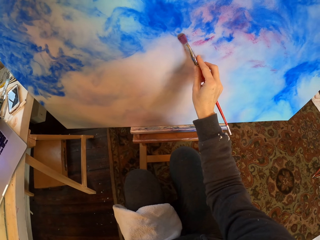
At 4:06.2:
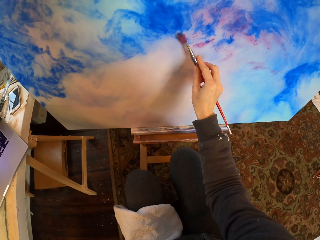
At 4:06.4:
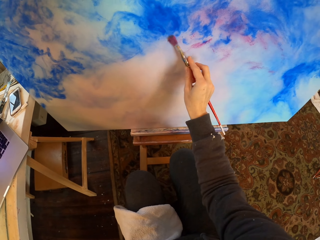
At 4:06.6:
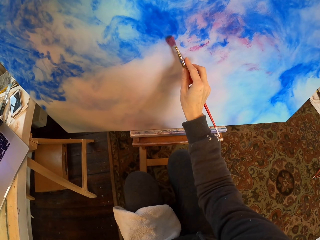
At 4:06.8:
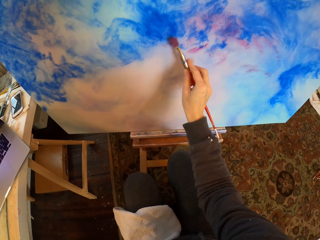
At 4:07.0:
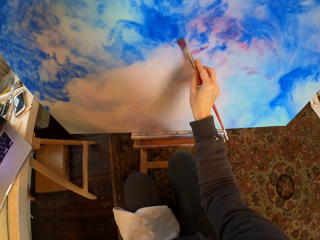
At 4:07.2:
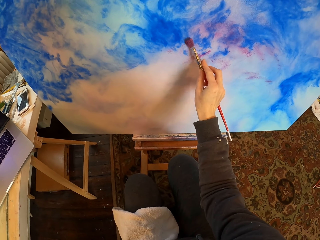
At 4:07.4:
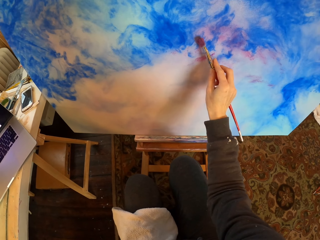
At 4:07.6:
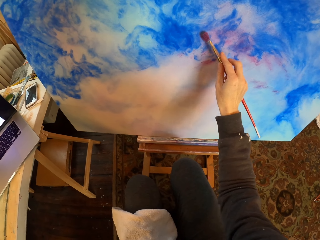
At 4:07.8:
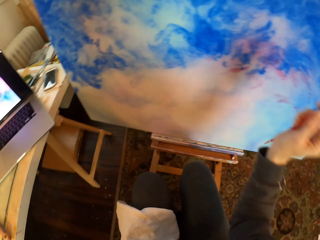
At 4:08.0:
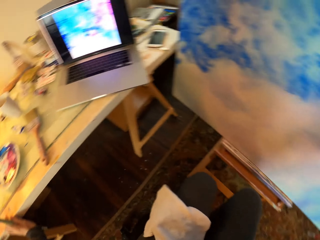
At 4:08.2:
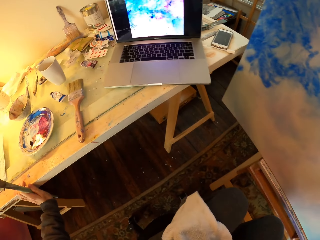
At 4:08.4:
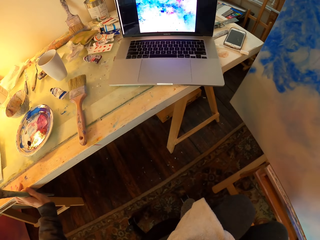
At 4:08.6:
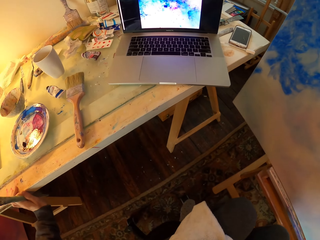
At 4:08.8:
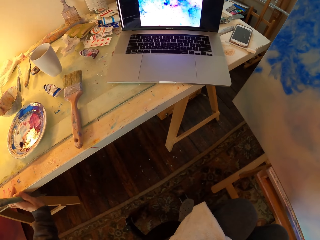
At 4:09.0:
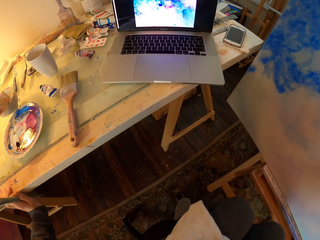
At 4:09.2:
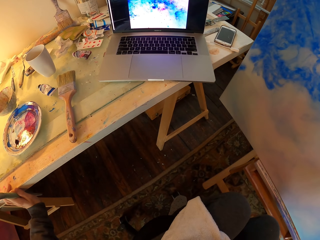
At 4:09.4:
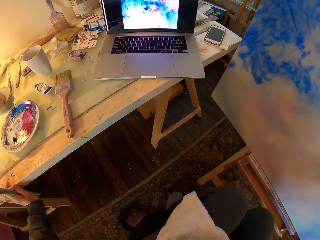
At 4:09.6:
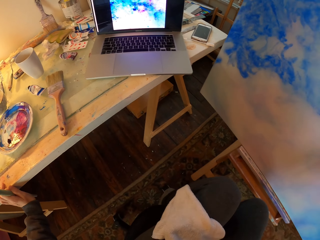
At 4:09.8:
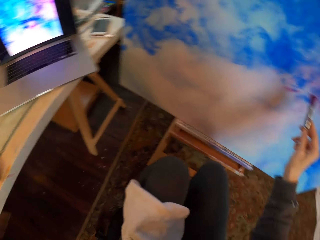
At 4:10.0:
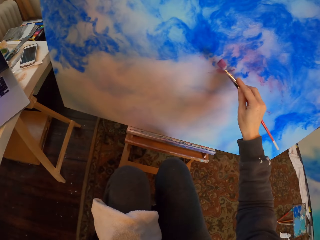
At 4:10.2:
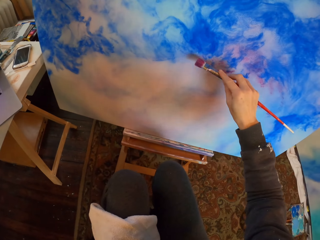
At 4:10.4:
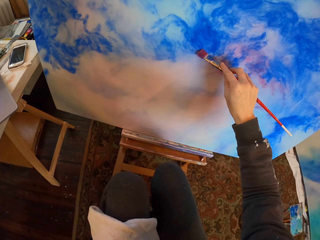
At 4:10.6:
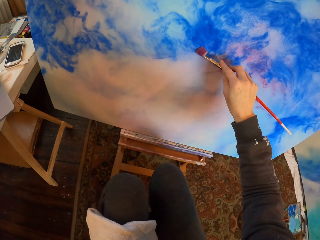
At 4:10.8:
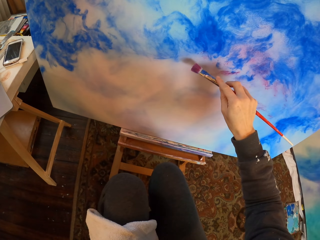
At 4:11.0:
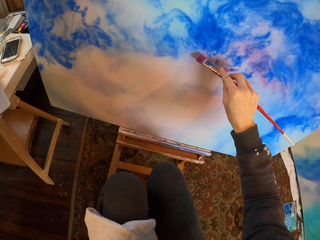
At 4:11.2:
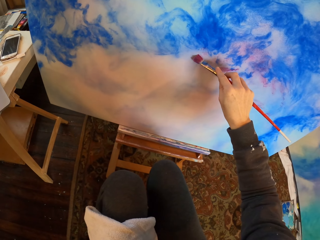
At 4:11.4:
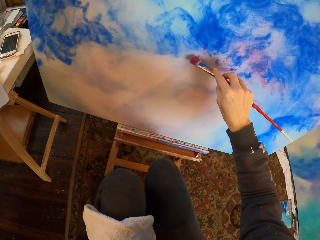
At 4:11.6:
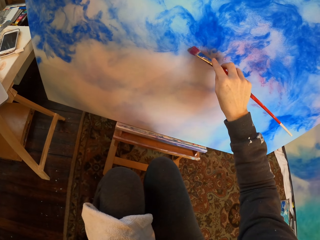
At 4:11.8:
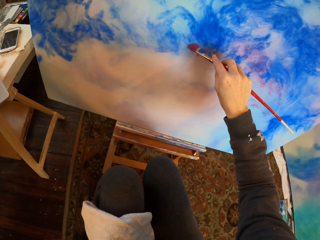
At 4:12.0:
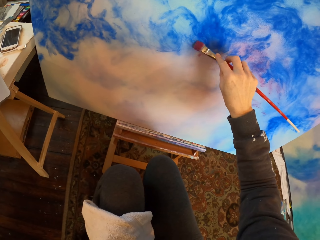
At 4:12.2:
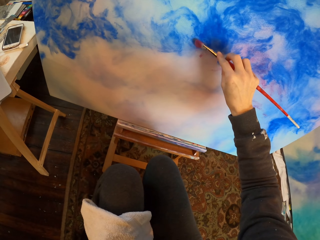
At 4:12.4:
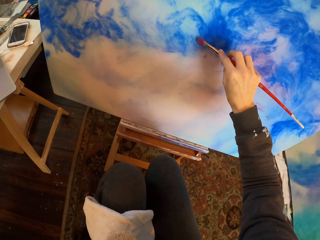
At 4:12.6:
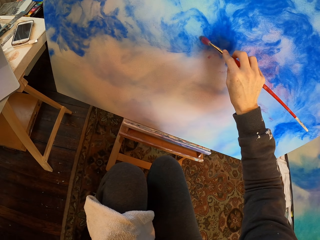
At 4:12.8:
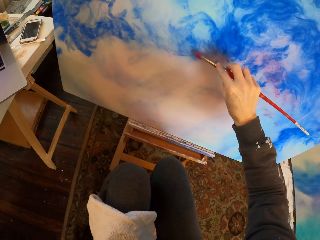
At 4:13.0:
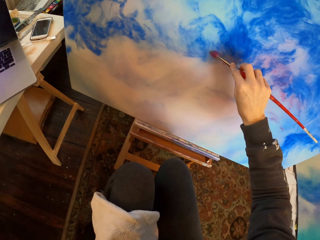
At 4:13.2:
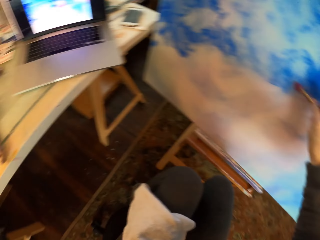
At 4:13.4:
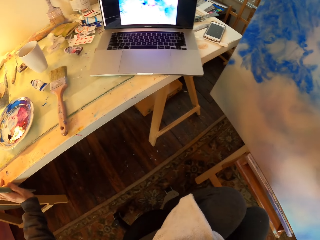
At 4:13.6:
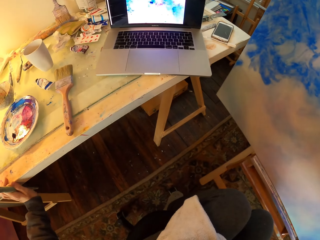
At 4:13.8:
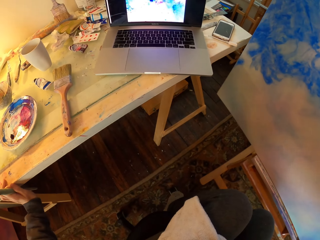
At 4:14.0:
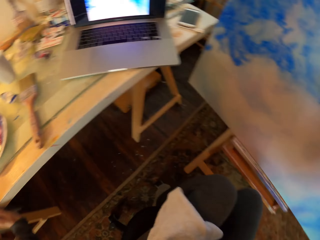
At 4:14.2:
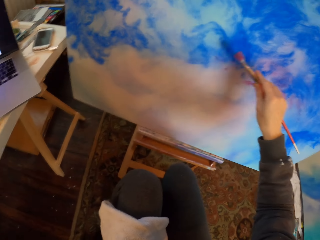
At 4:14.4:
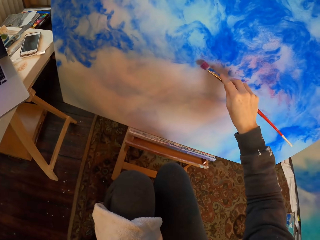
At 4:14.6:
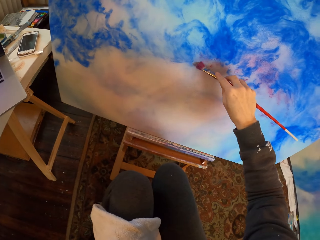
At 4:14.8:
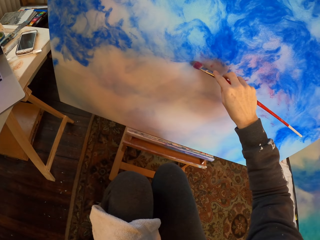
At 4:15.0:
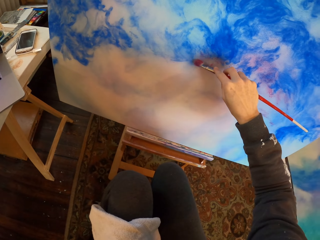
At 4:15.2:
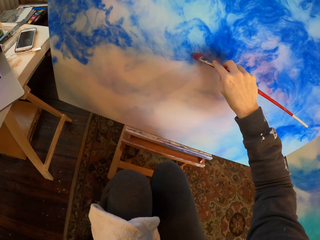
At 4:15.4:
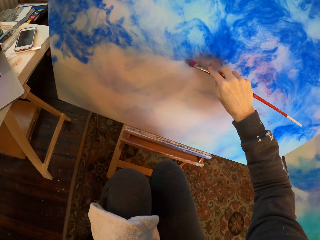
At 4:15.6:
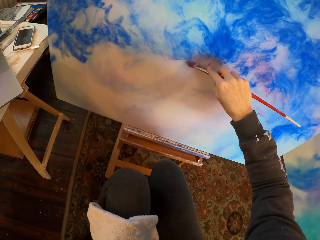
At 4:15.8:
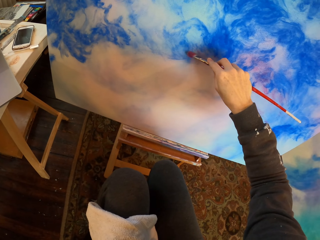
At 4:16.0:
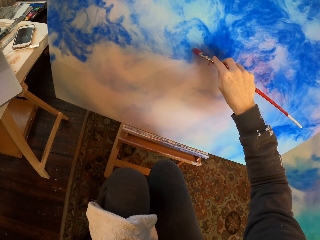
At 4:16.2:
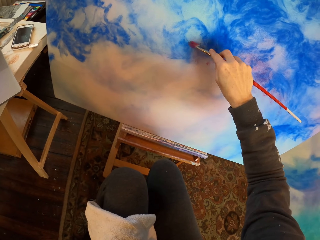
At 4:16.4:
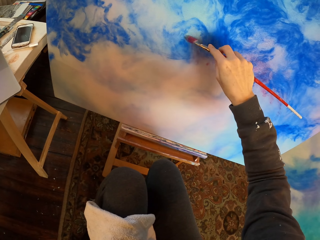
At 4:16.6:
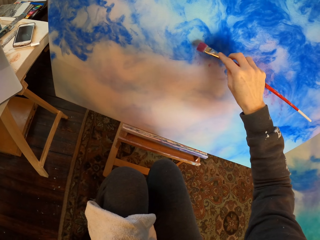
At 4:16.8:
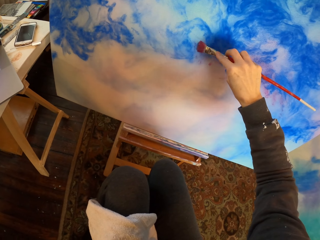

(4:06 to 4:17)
The camera wearer looks at the painting in the laptop. They draw on the board. They look at the painting in the laptop. They draw on the board.

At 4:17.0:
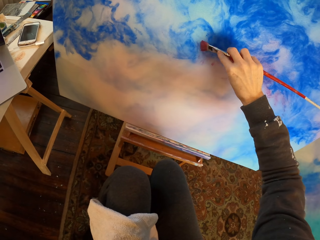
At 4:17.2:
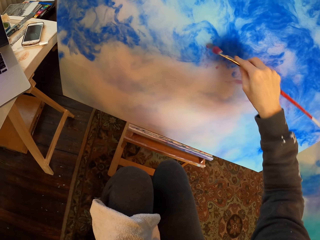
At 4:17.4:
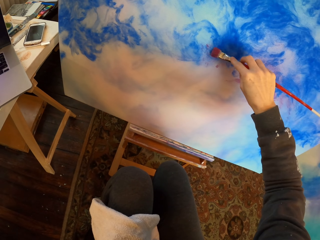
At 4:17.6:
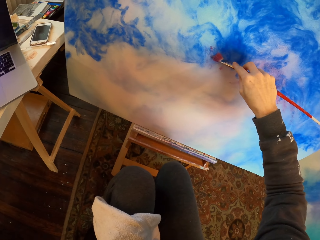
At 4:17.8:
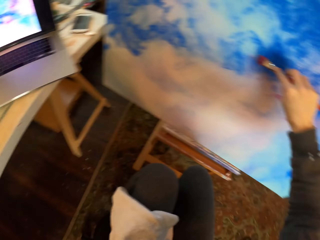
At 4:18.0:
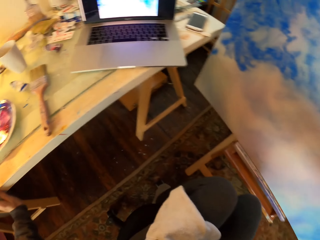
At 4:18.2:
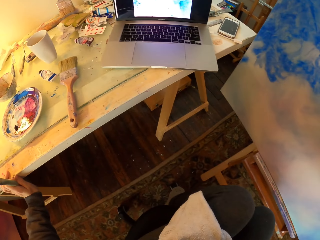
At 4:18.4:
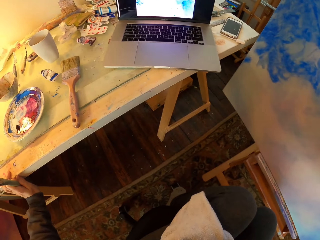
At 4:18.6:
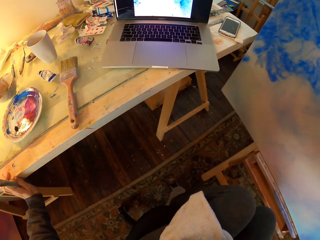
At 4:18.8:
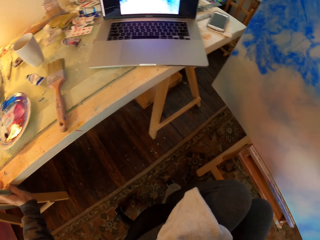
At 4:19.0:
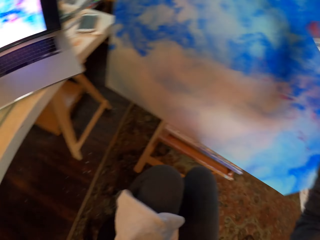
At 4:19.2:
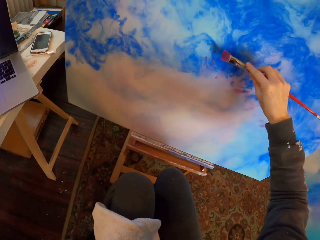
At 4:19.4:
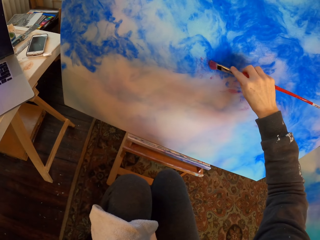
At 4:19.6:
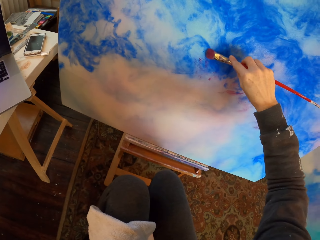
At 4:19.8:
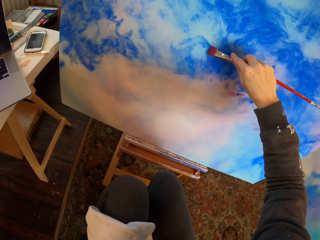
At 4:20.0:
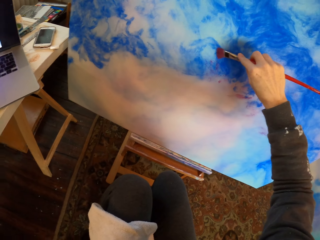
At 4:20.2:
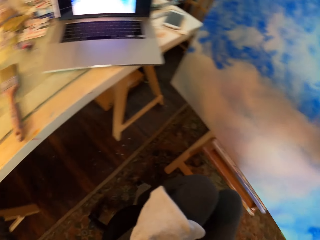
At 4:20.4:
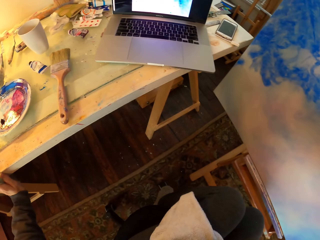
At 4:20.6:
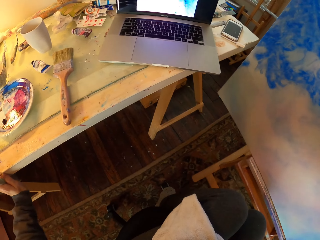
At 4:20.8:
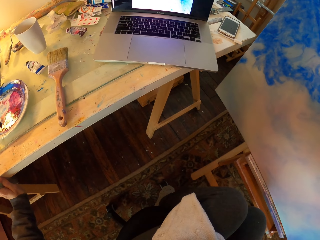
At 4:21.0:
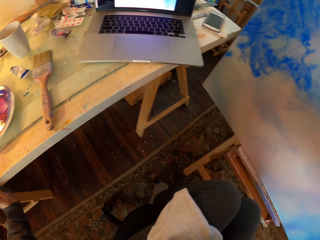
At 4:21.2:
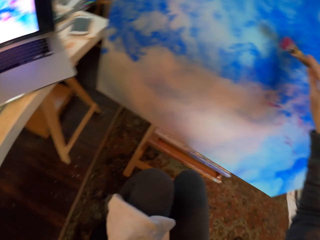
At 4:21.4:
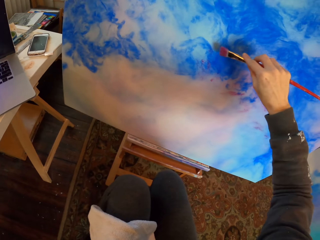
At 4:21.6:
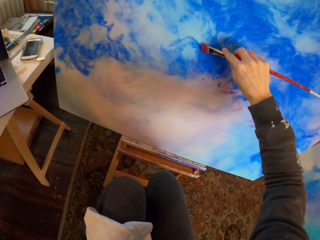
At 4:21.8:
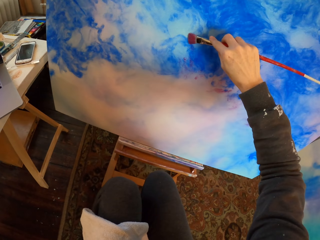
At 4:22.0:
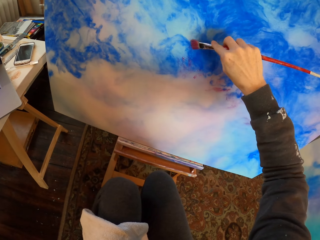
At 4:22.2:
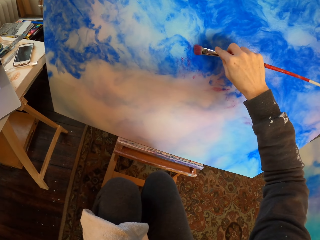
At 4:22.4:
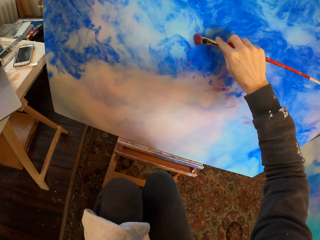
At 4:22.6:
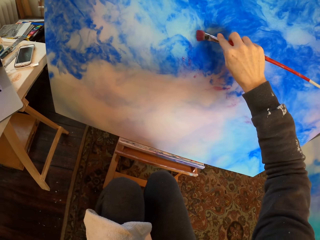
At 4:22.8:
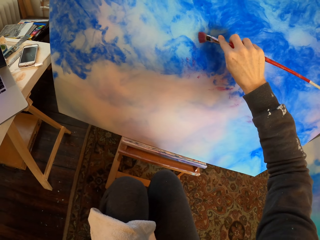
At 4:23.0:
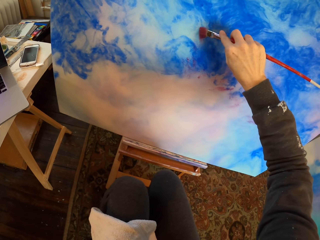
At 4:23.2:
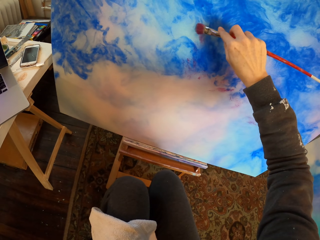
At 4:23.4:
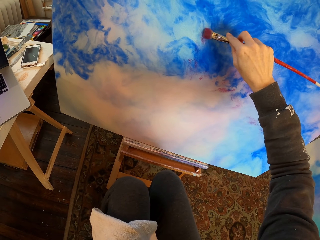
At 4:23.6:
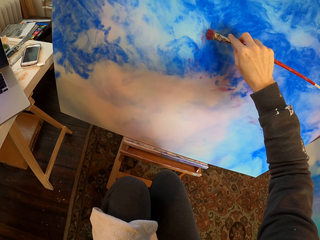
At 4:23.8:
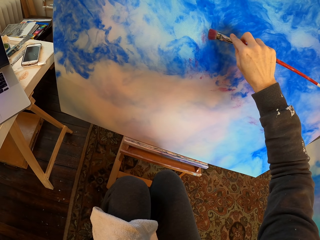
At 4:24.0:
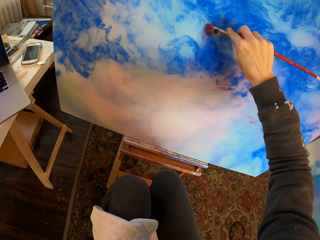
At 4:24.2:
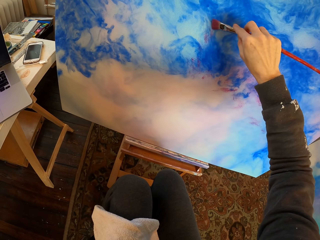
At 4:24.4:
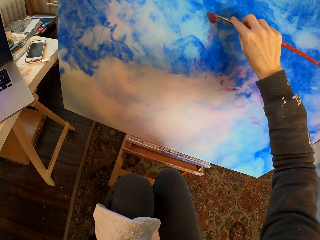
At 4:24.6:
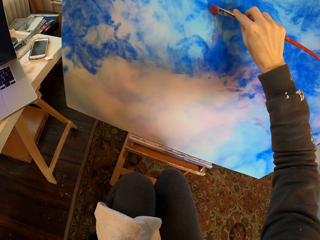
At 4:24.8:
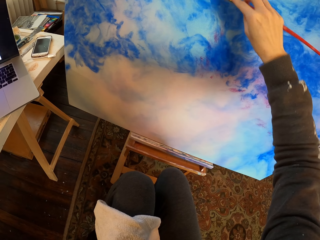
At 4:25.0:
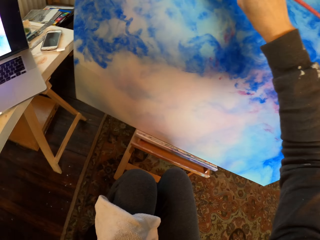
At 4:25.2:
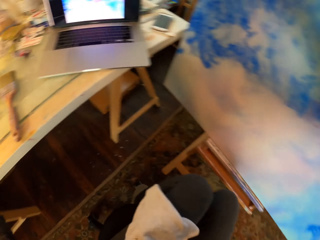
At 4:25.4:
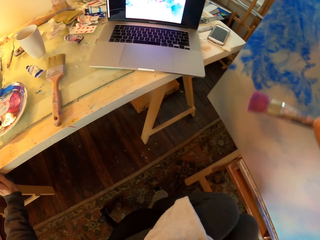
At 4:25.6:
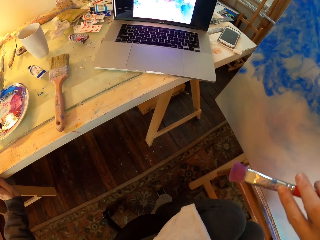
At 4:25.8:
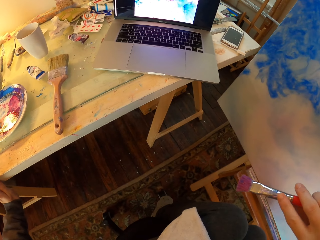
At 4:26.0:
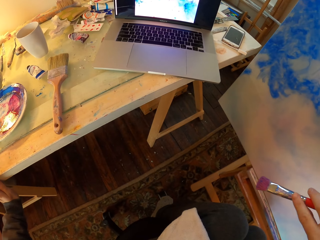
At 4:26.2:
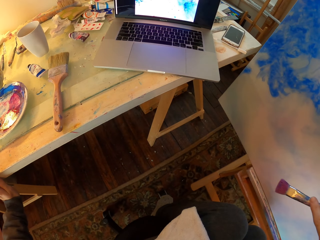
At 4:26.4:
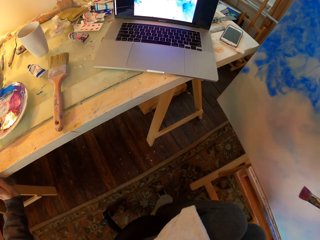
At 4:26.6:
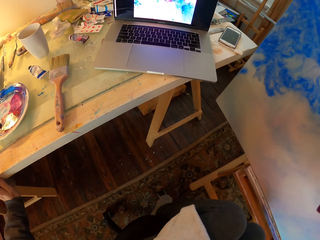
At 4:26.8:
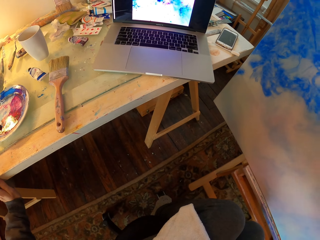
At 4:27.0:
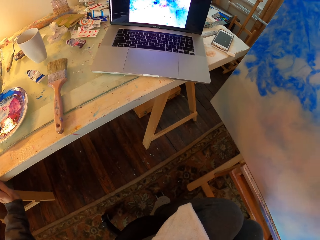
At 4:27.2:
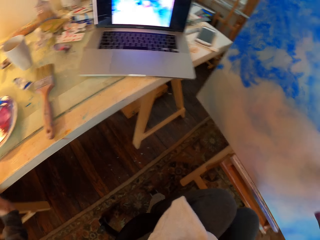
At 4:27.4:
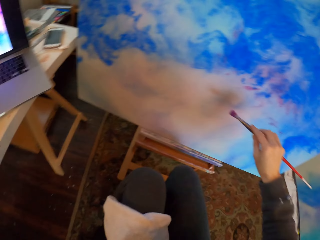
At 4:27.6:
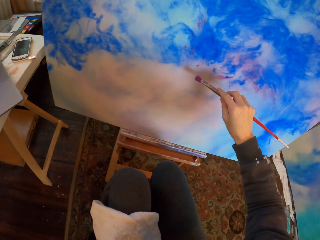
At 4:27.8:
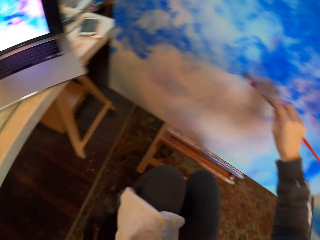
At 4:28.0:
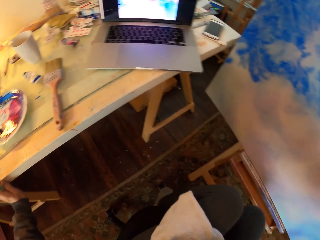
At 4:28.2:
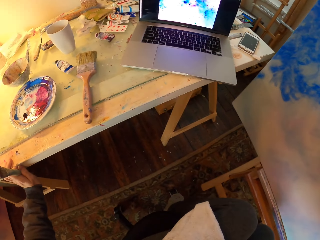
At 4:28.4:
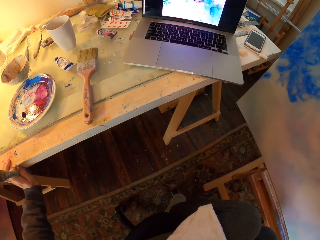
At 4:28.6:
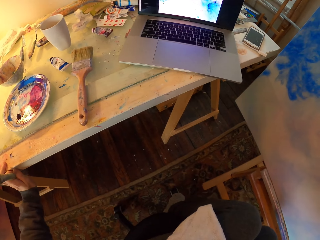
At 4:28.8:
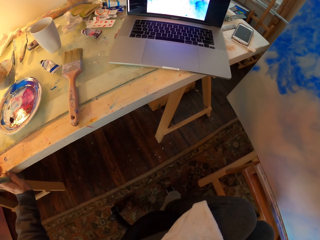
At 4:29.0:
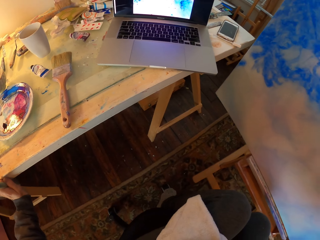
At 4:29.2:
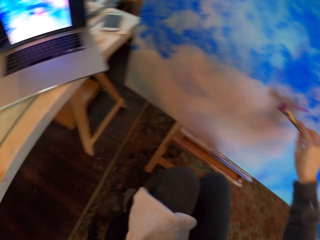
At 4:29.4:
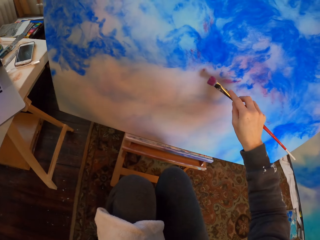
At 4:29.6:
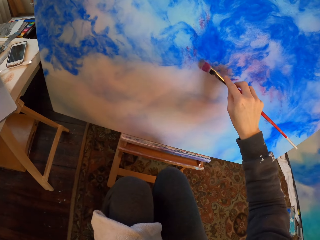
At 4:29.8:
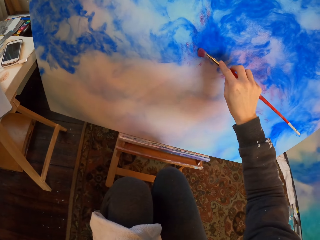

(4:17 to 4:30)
The camera wearer looks at the painting in the laptop. They draw on the board. They look at the painting in the laptop. They draw on the board. They look at the painting in the laptop. They look at the portrait. They look at the laptop.
